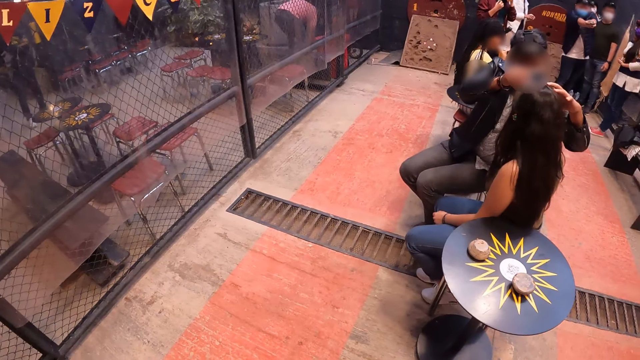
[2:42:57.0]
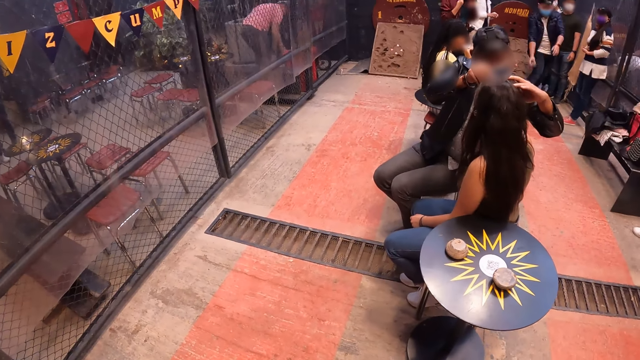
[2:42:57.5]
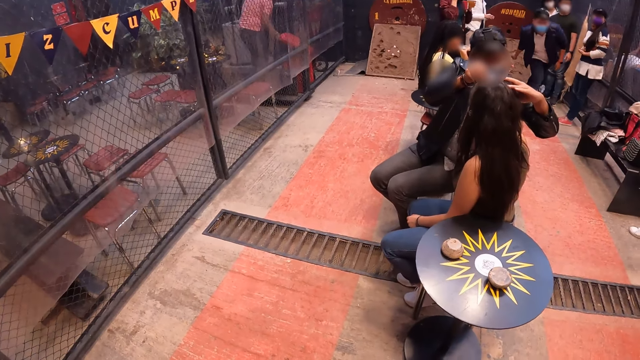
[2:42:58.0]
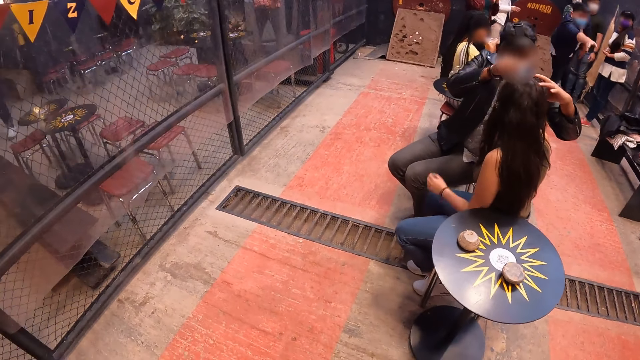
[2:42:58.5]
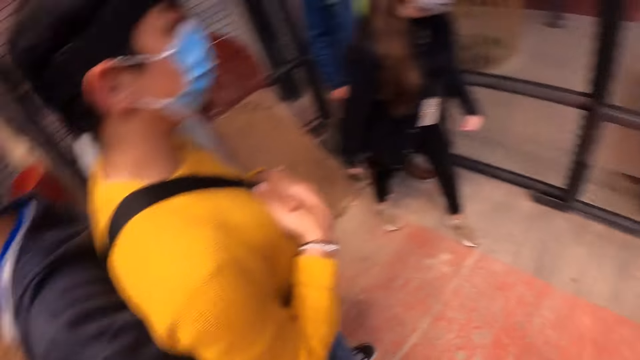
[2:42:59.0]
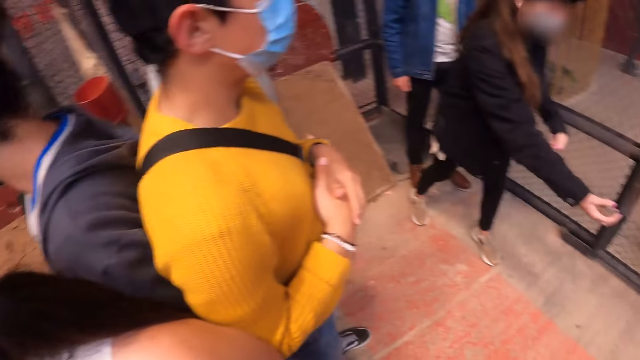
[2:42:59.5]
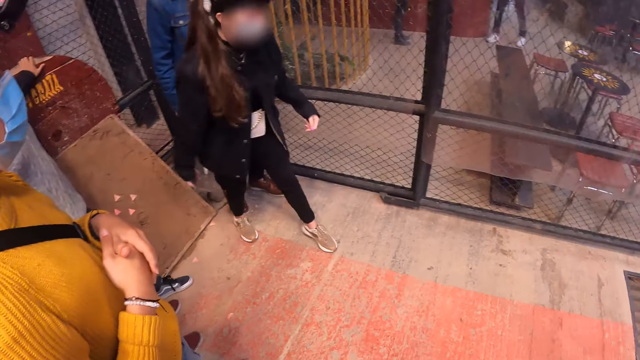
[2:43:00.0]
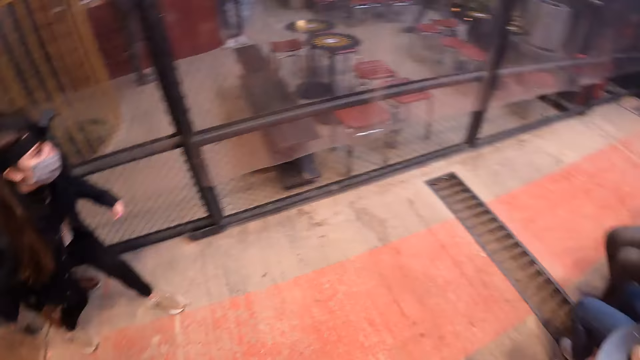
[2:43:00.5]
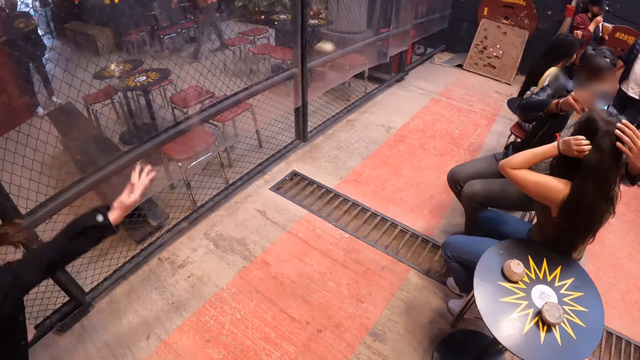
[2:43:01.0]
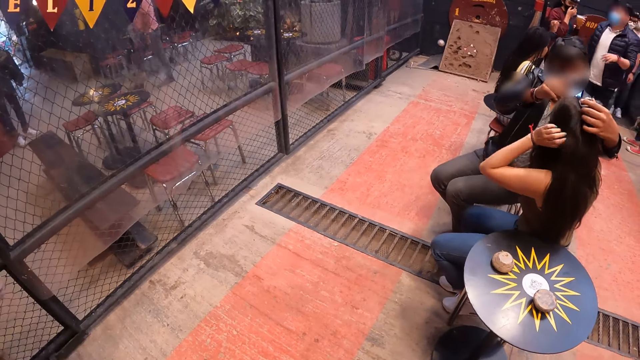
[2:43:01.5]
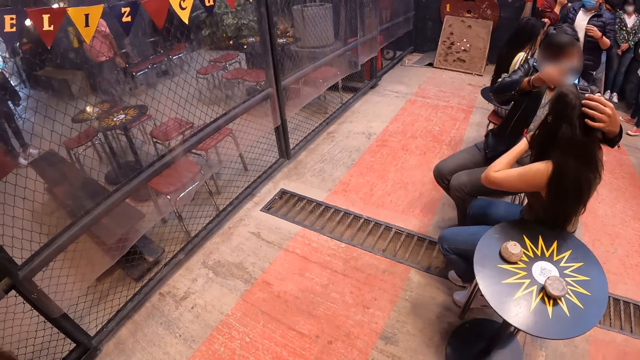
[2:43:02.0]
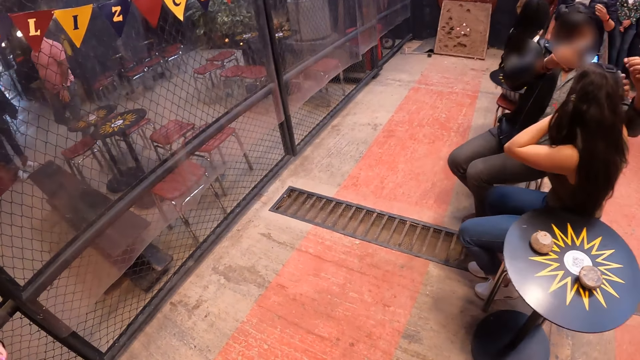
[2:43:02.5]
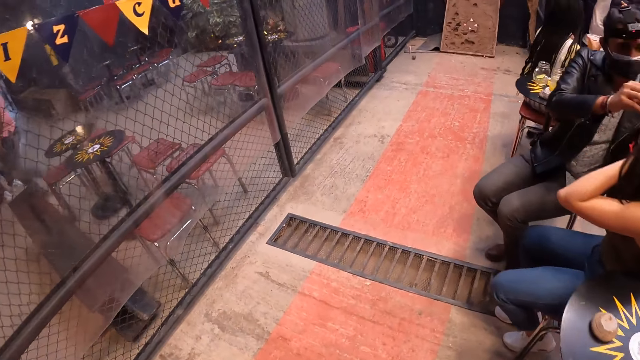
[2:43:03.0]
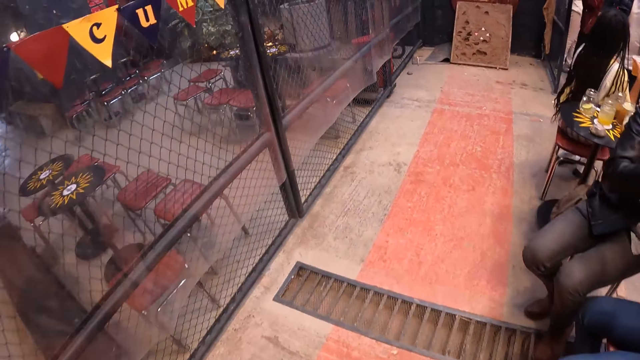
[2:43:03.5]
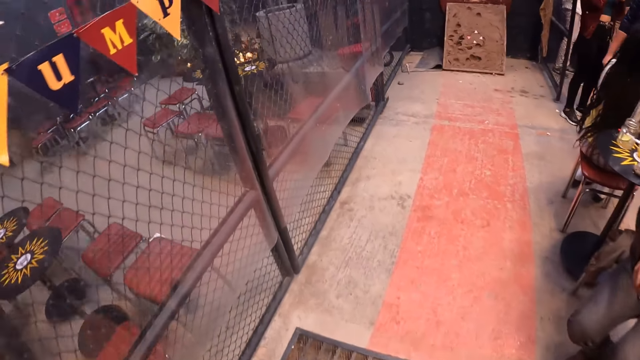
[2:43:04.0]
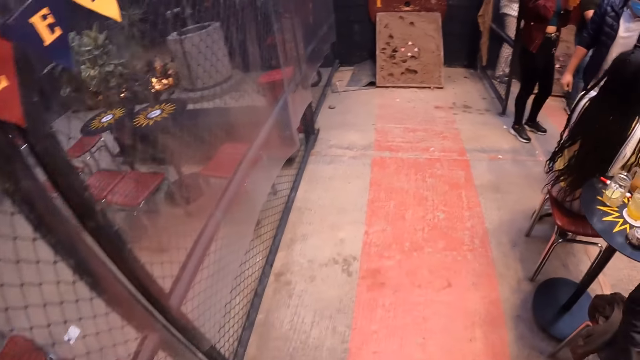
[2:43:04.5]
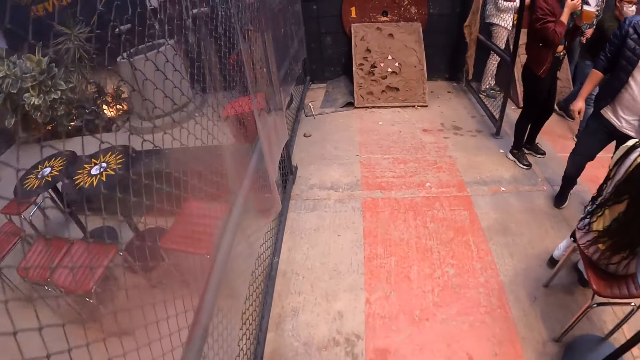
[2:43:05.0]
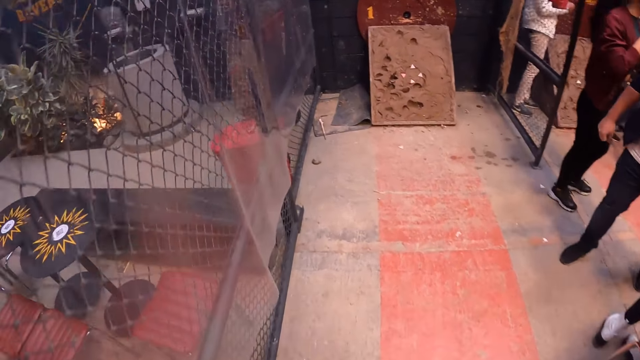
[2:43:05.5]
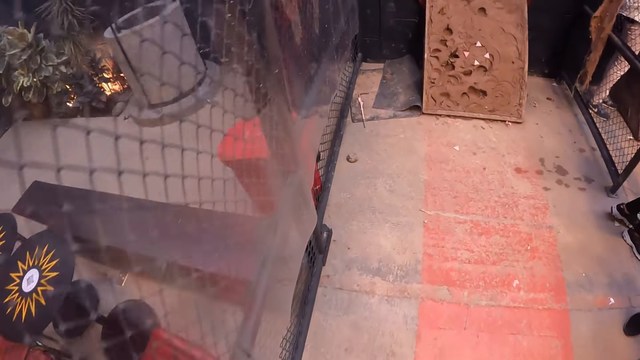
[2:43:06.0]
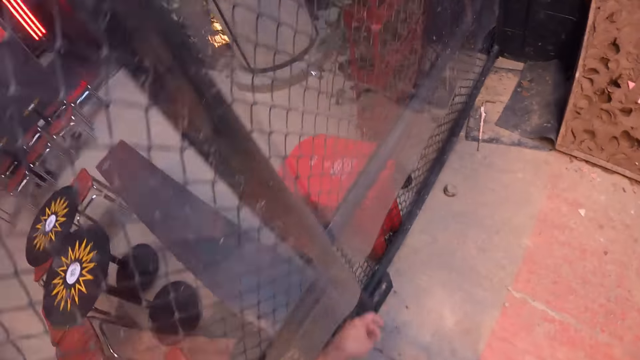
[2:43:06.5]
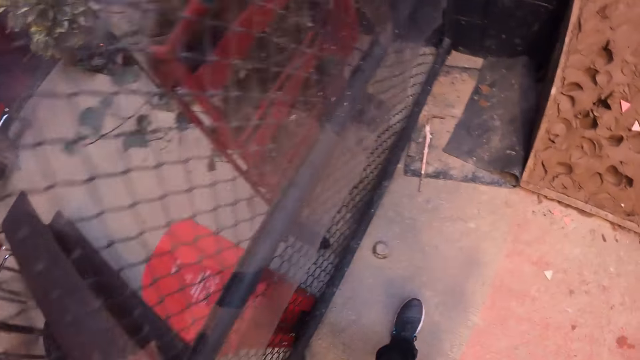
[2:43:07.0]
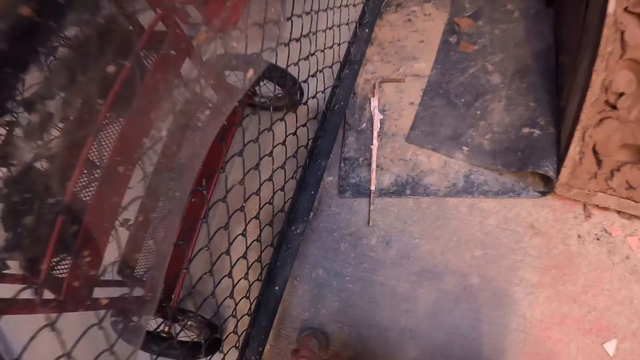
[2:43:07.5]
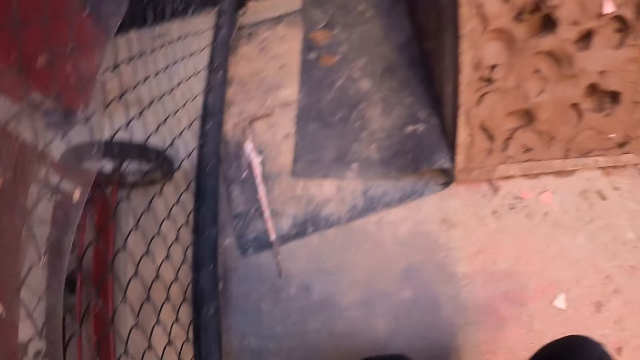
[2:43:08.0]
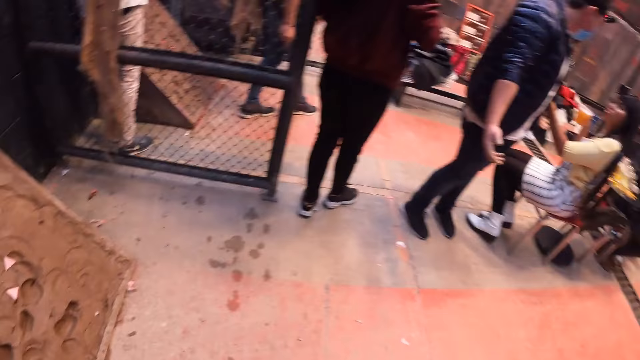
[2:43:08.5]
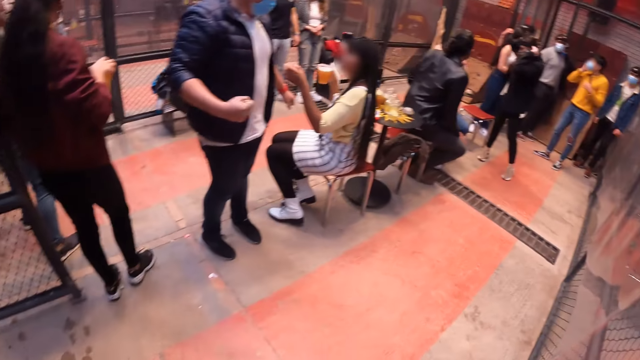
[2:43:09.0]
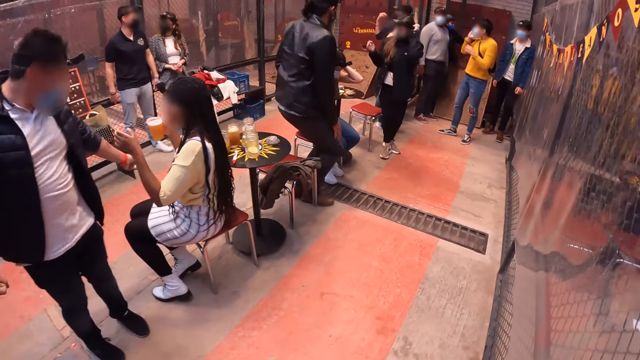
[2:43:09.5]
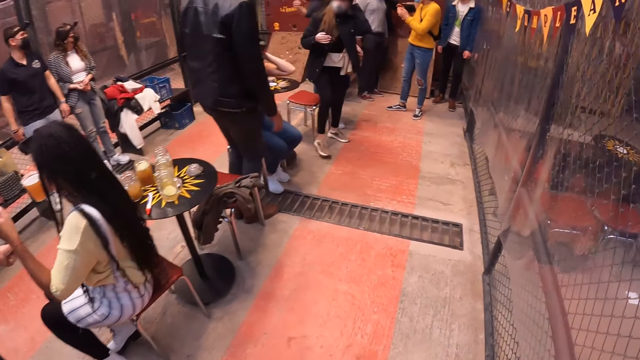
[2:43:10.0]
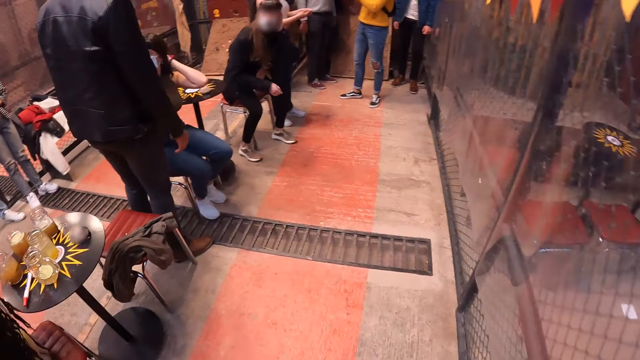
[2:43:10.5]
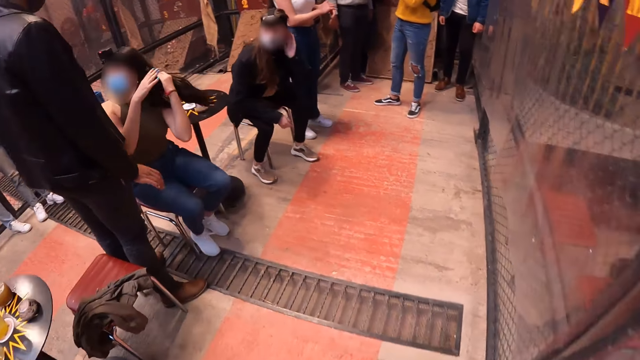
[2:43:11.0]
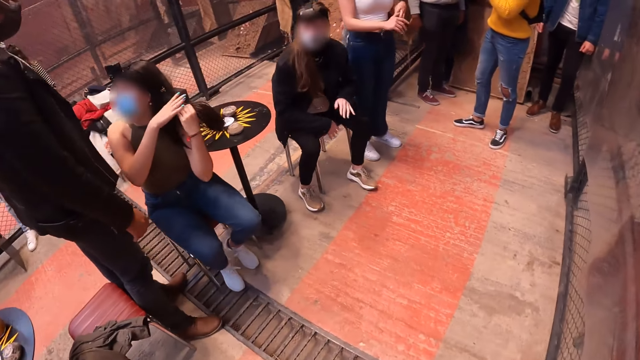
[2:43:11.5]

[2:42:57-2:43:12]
A woman moves hands. The woman throws the metal puck in her right hand at the target post. The camera wearer walks in the room. She picks up the metal puck from the floor with her left hand. She walks in the room.

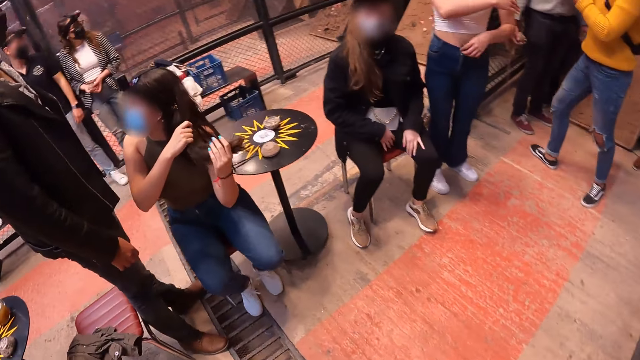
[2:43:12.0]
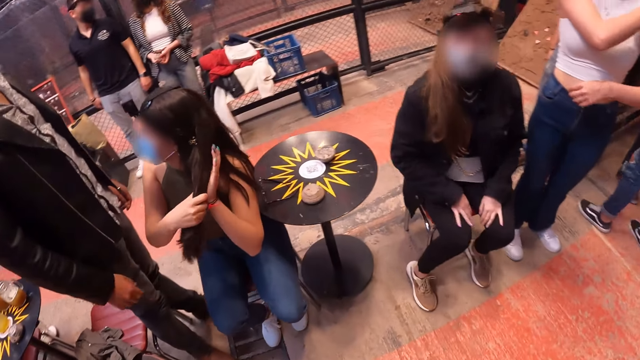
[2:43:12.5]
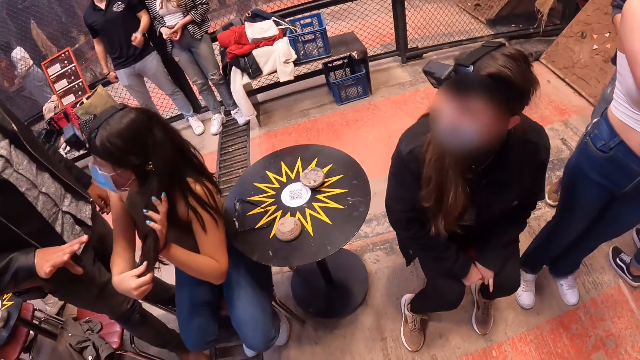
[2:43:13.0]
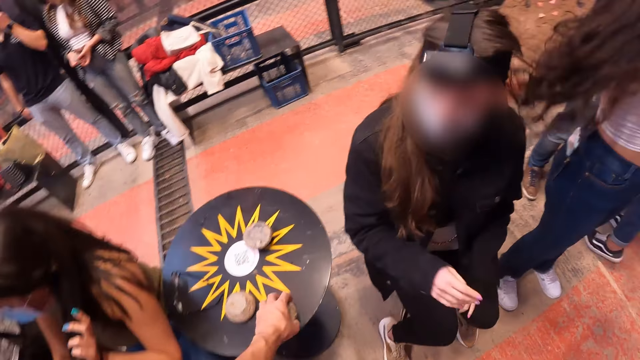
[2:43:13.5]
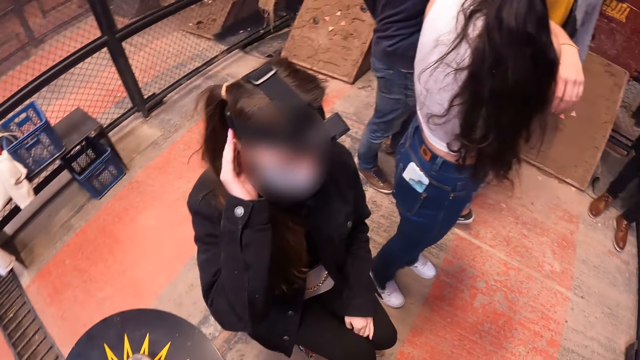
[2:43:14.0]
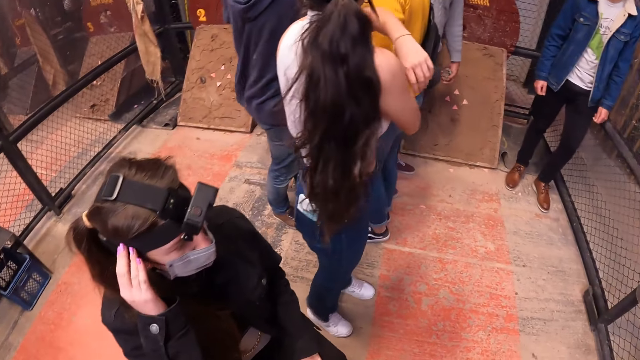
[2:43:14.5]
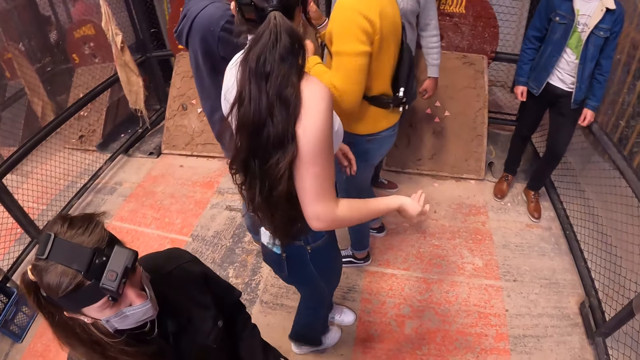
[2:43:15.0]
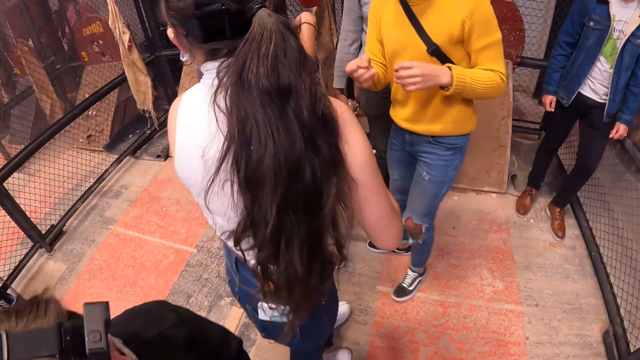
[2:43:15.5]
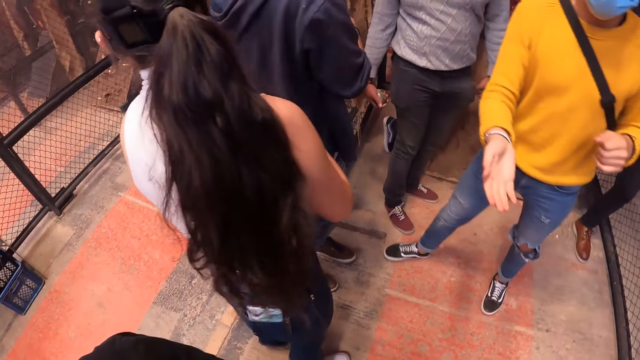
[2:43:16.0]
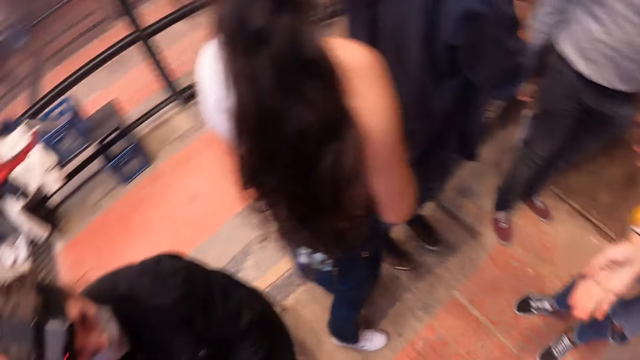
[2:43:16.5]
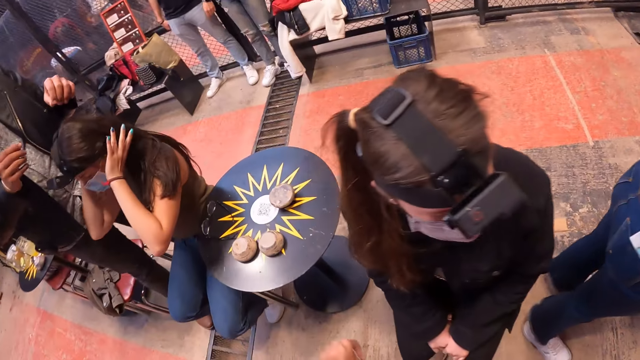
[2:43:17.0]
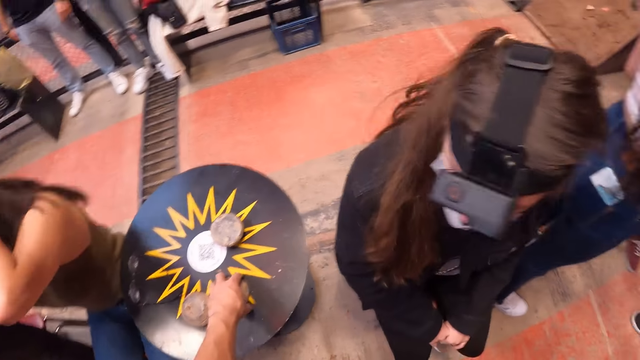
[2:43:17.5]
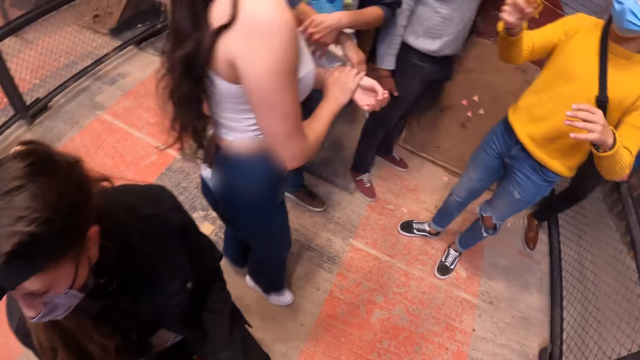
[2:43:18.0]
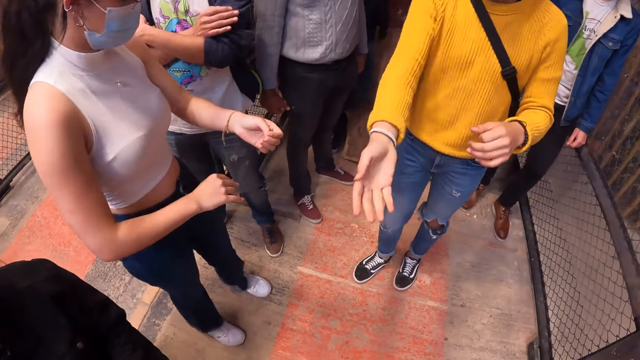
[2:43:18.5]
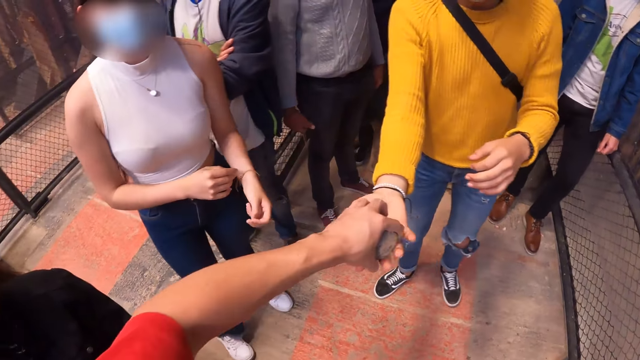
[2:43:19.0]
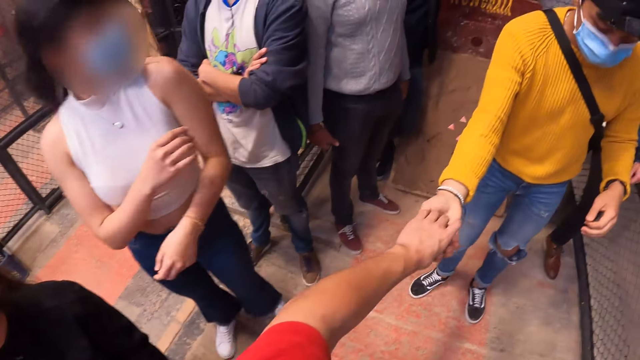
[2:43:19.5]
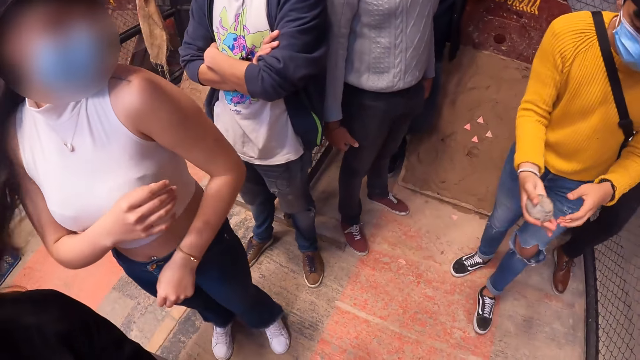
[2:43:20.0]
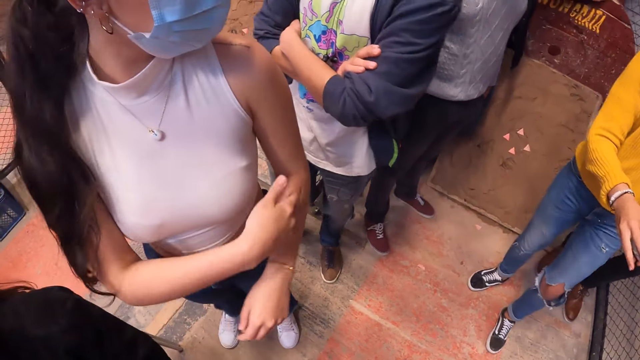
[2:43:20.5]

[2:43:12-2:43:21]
The camera wearer places the metal puck in her left hand on the table top. She looks around the room. She picks up the metal puck from the table top with her left hand. She gives a man the metal puck in her left hand.
